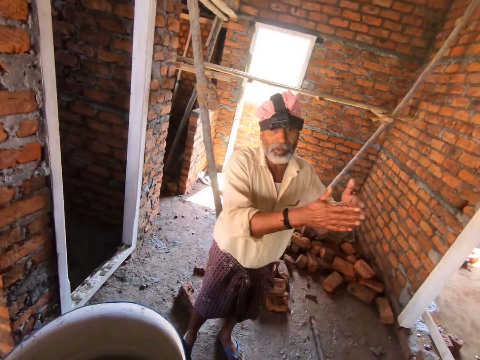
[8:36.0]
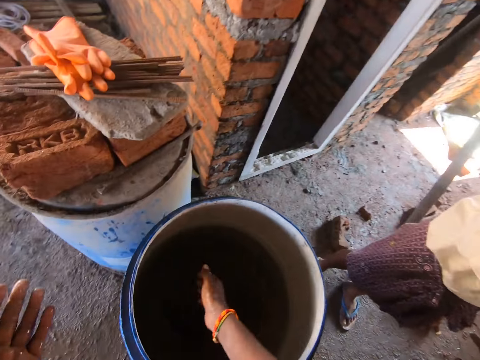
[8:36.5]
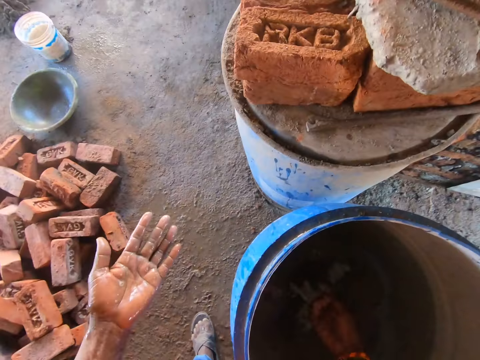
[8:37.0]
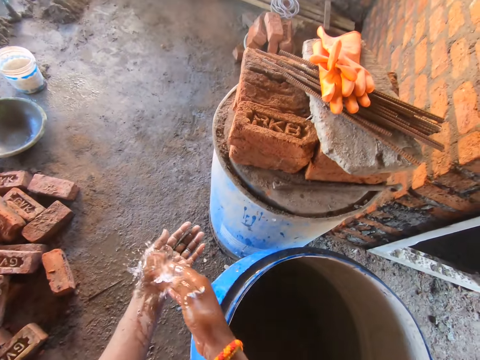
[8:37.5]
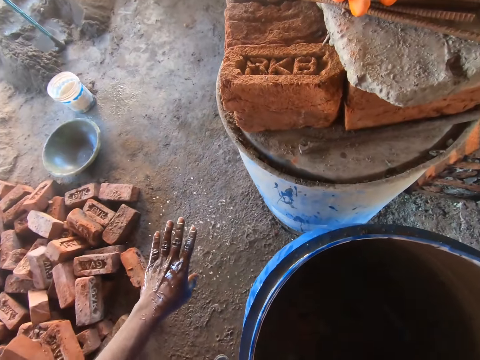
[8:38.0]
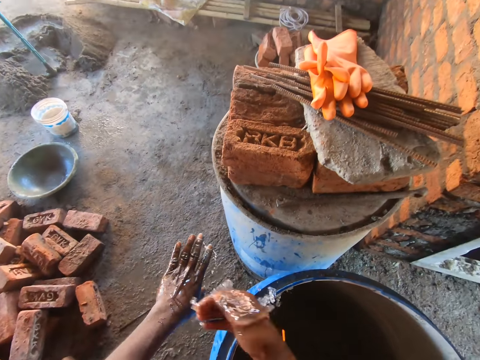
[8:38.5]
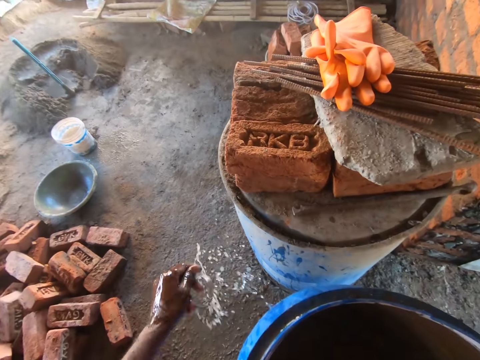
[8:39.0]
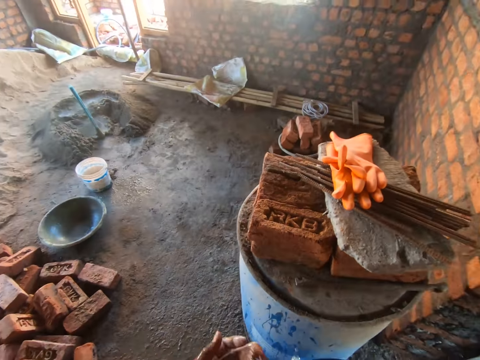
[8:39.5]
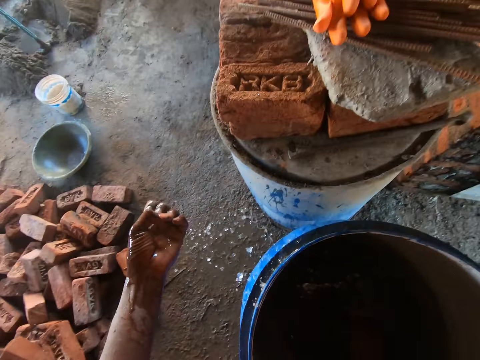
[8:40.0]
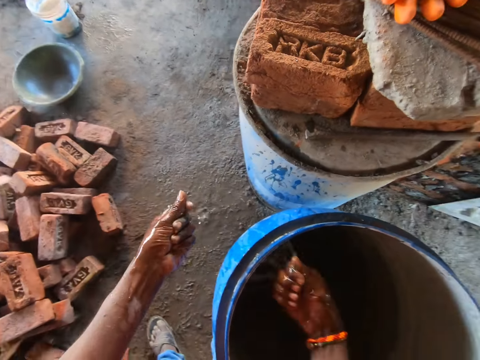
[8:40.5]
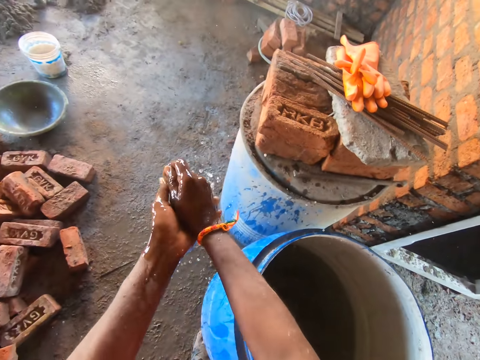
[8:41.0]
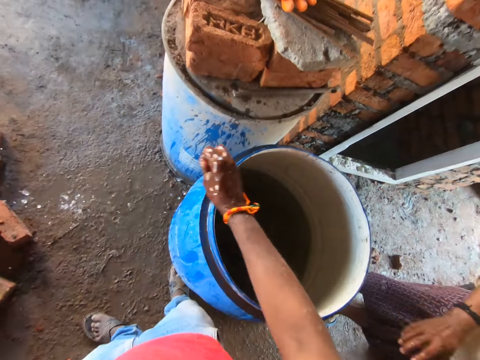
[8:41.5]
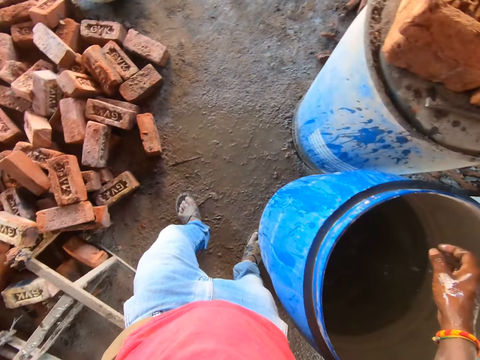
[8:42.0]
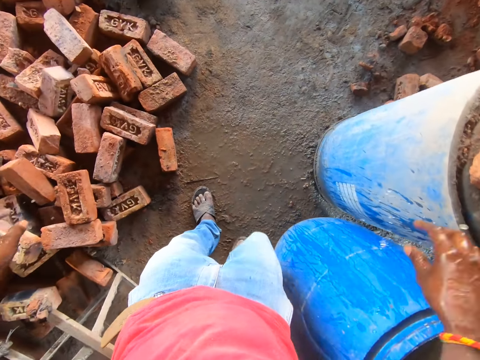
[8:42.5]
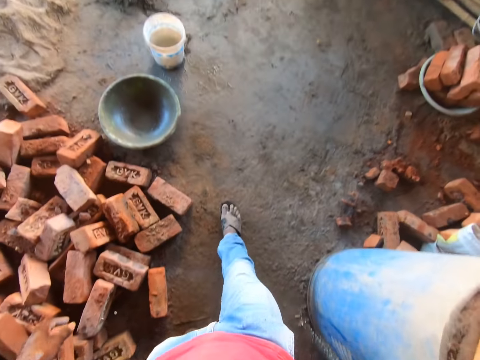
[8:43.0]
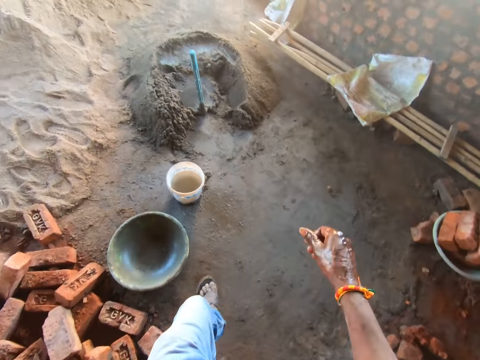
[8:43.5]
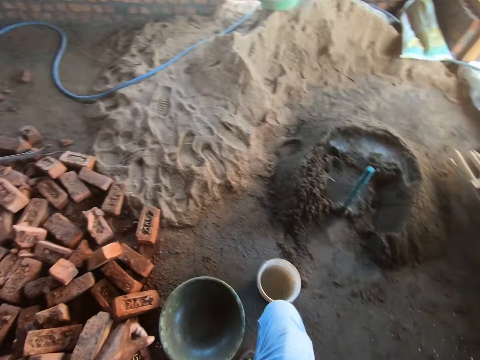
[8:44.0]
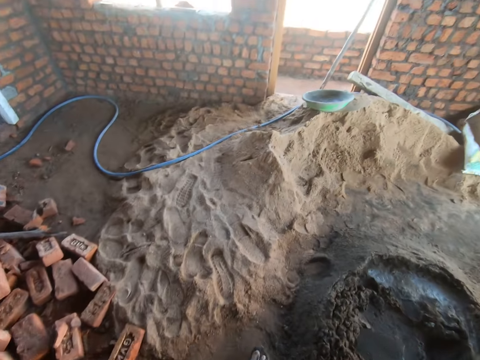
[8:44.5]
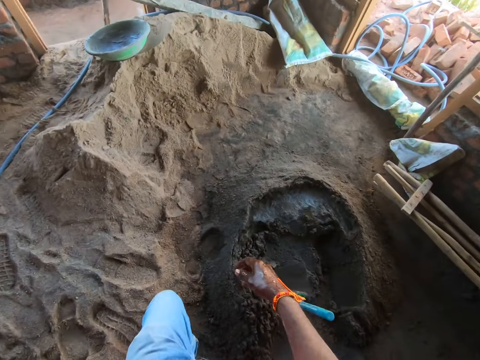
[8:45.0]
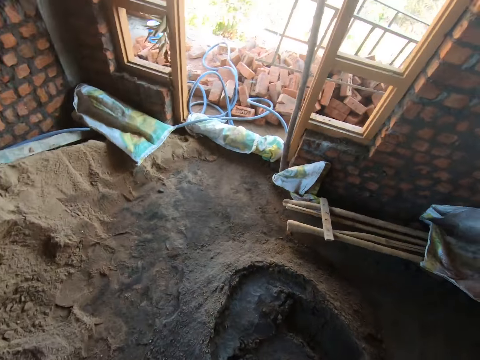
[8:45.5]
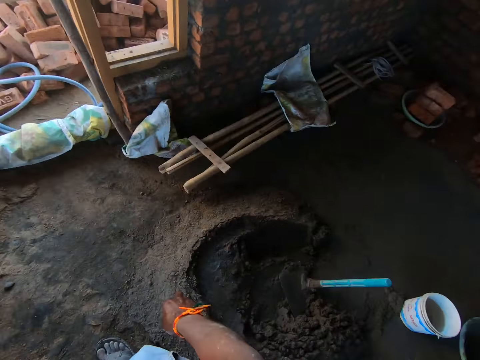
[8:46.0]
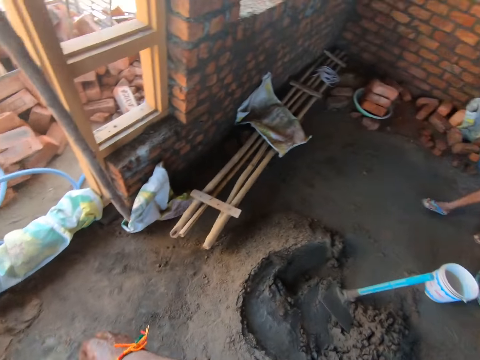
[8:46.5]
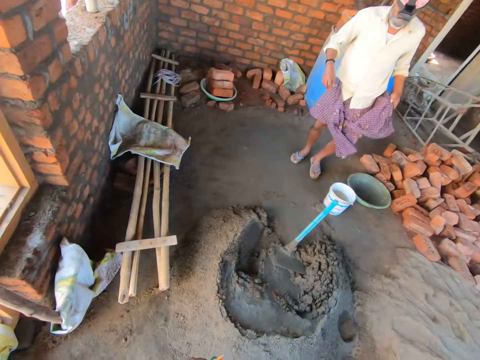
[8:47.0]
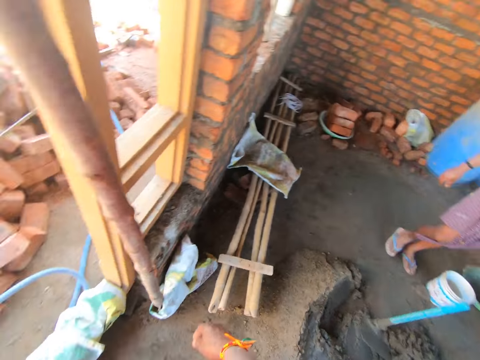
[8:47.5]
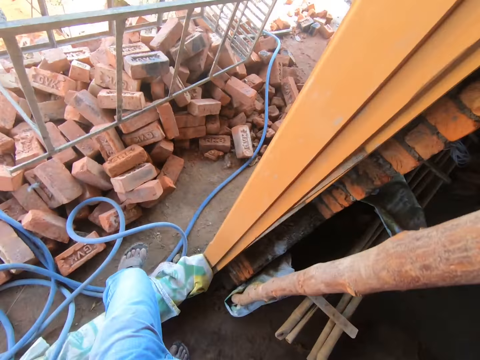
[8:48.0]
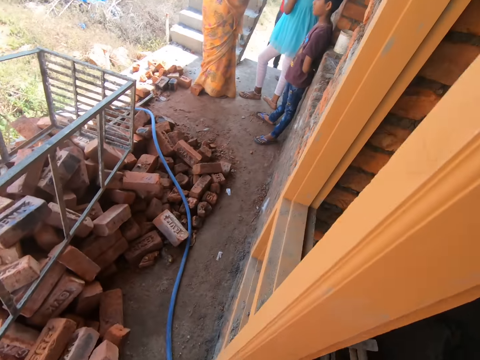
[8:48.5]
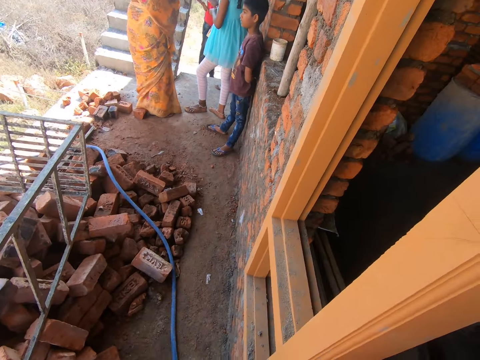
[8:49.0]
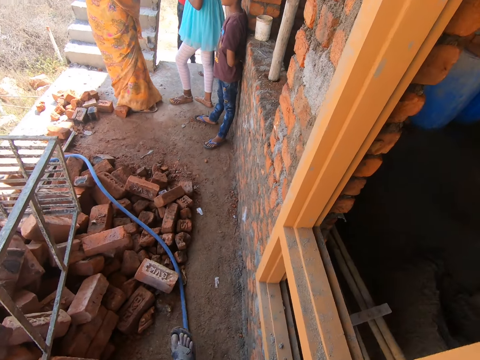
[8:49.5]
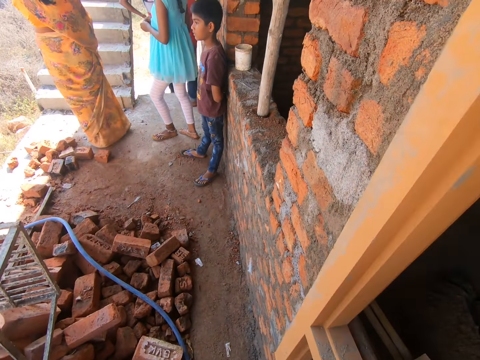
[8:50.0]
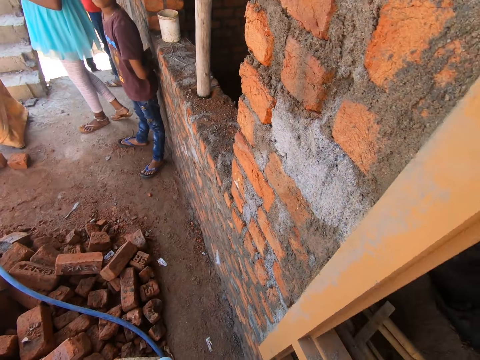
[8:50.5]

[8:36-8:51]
The camera wearer fetches water with the right hand. They pour the water, wash the hands with water, and interact with a person. They fetch water with the right hand and wash the hands with water. They fetch water with the right hand and wash the hands with water. They fetch water with the right hand, converse with the person, and wash the hands with water. They interact with the person. They walk in the building. The person walks around. The camera wearer converses with the person.

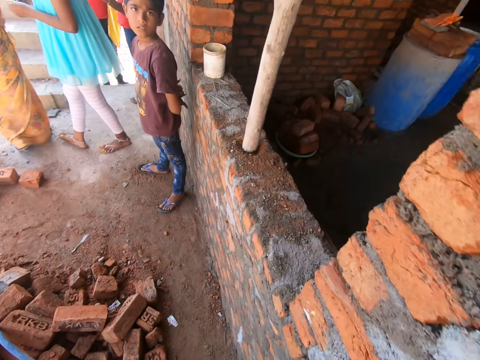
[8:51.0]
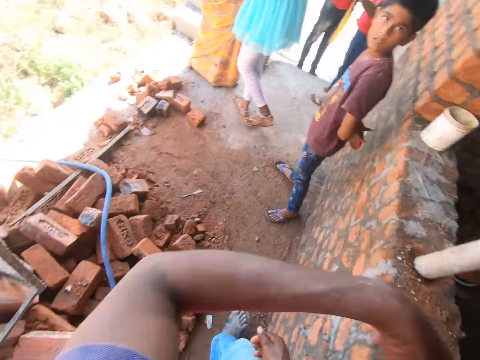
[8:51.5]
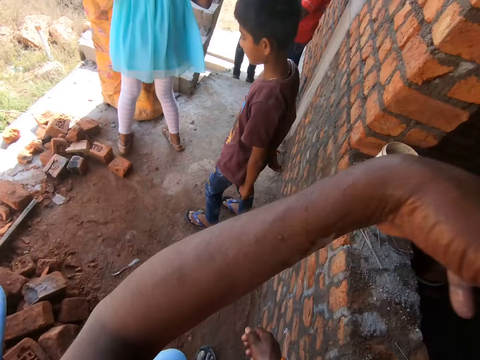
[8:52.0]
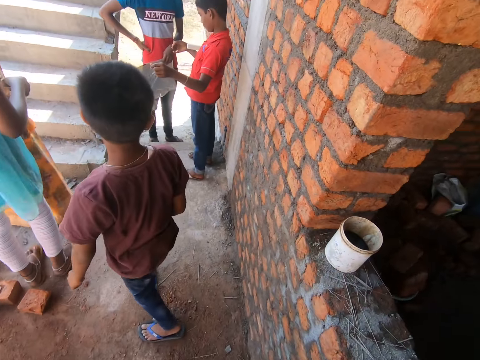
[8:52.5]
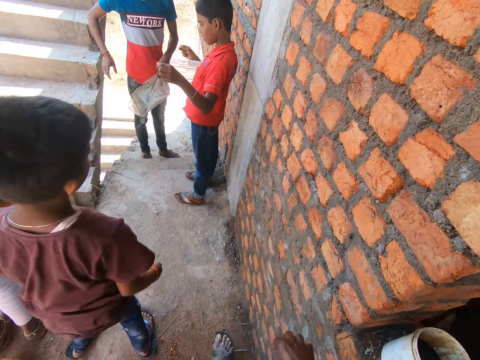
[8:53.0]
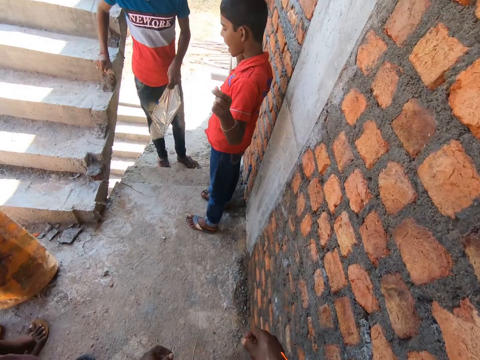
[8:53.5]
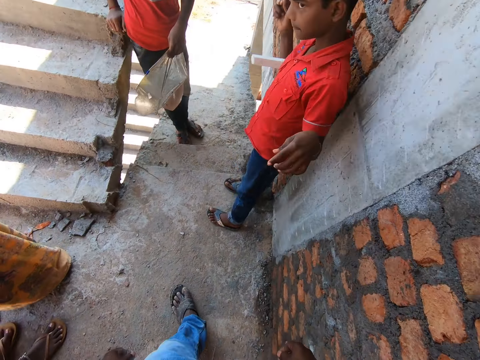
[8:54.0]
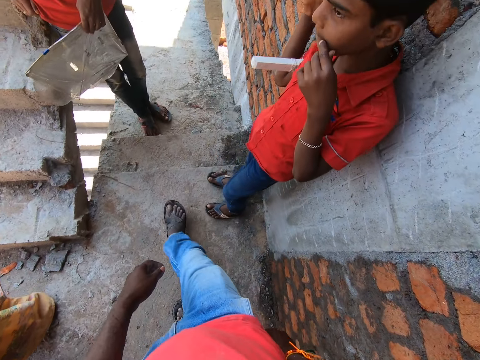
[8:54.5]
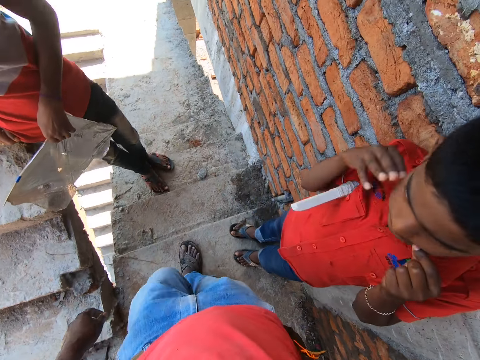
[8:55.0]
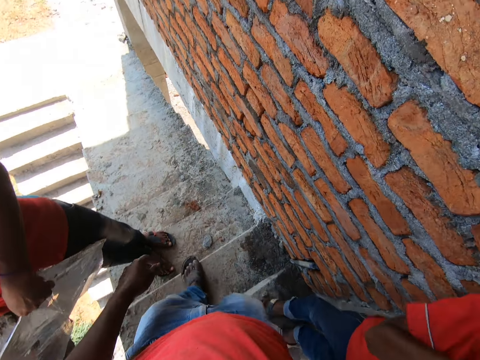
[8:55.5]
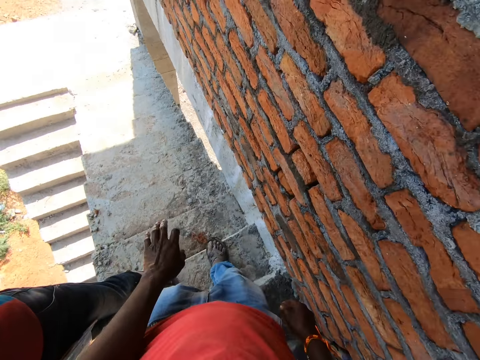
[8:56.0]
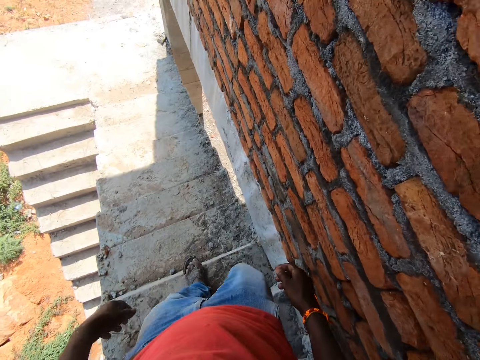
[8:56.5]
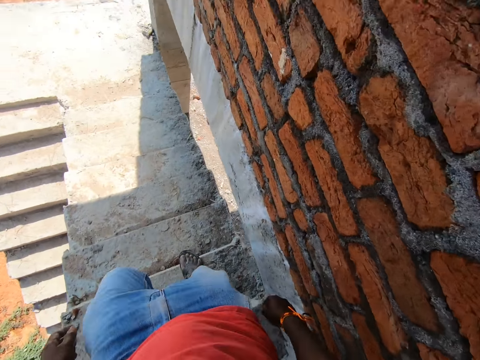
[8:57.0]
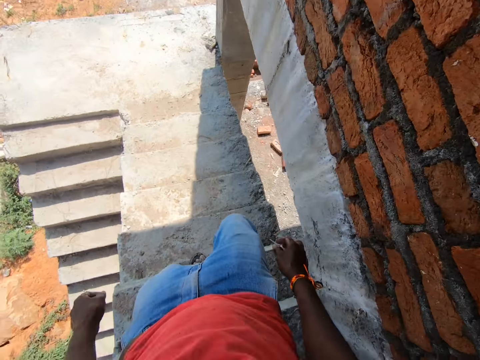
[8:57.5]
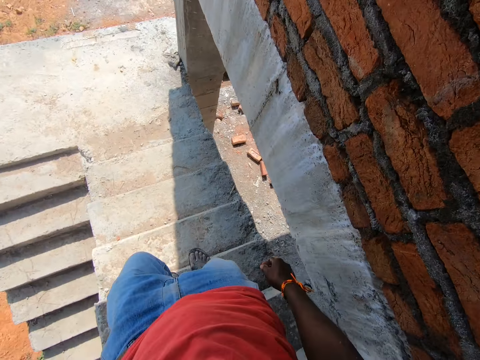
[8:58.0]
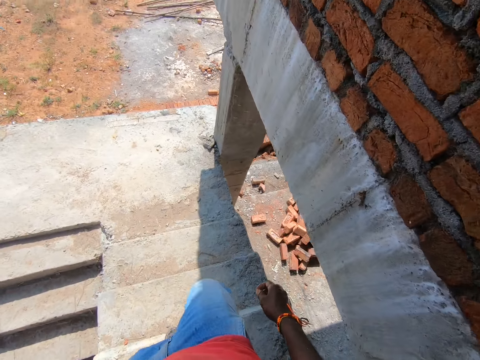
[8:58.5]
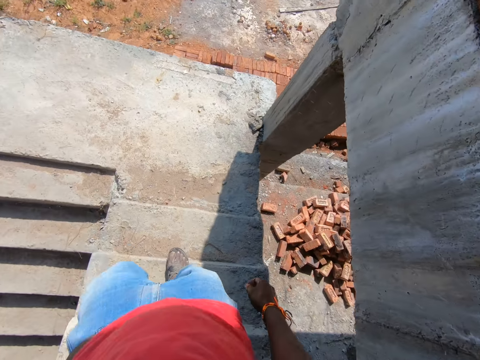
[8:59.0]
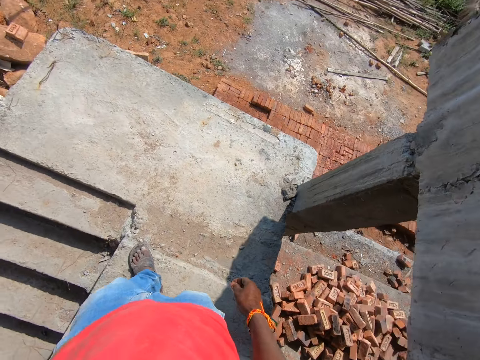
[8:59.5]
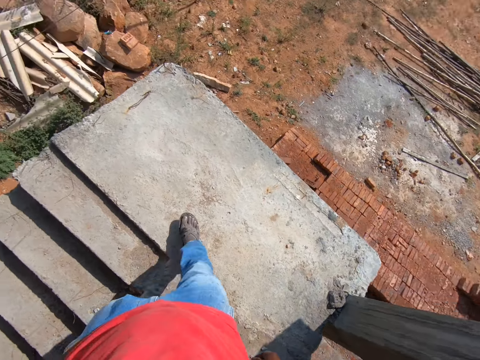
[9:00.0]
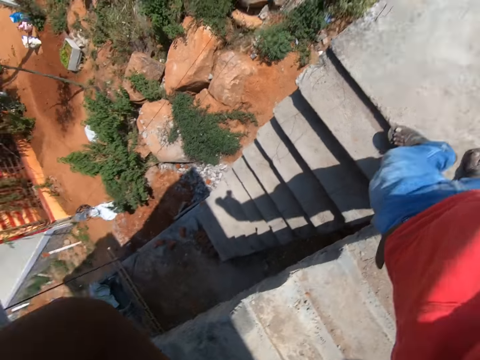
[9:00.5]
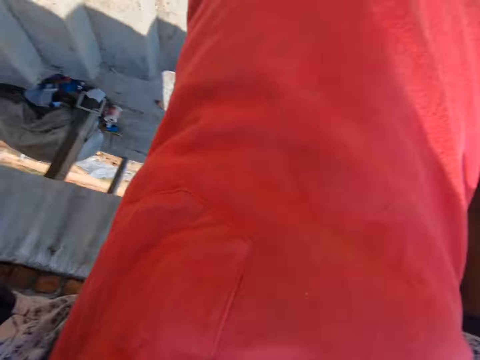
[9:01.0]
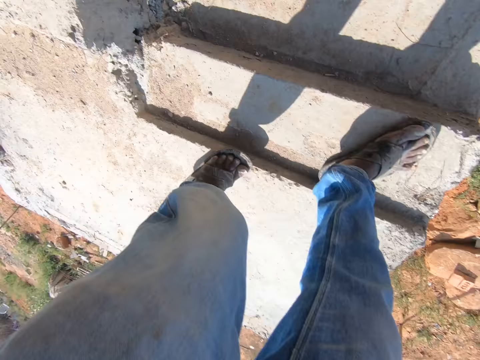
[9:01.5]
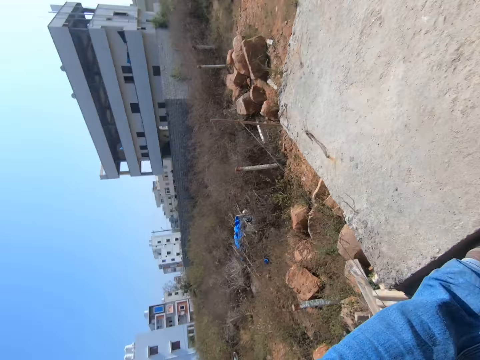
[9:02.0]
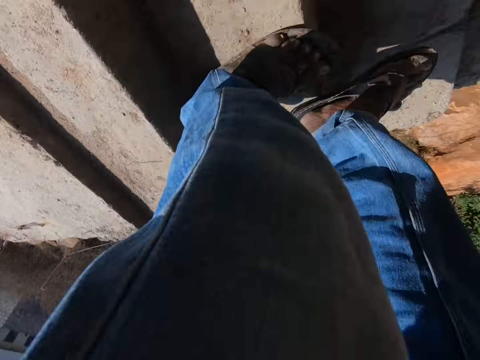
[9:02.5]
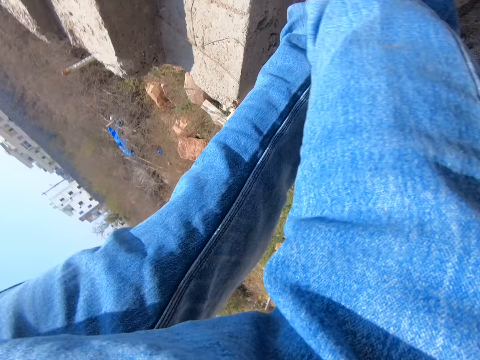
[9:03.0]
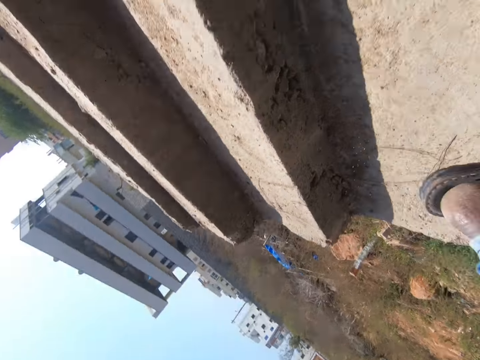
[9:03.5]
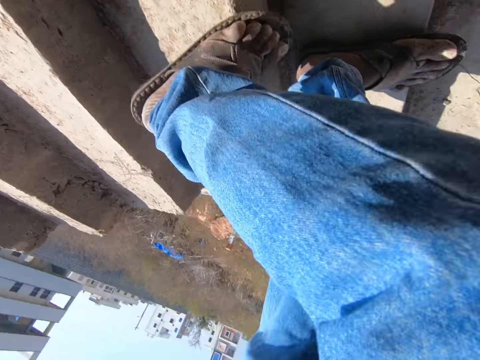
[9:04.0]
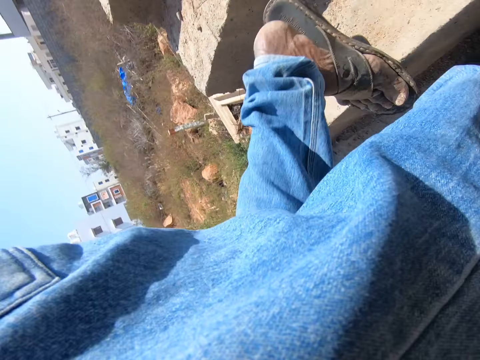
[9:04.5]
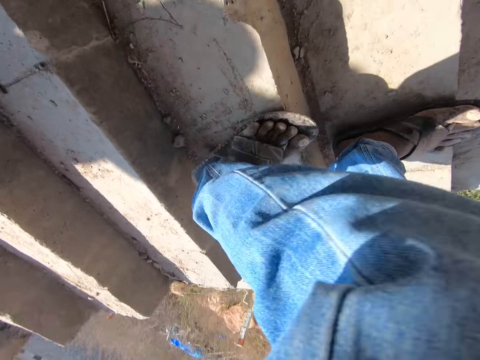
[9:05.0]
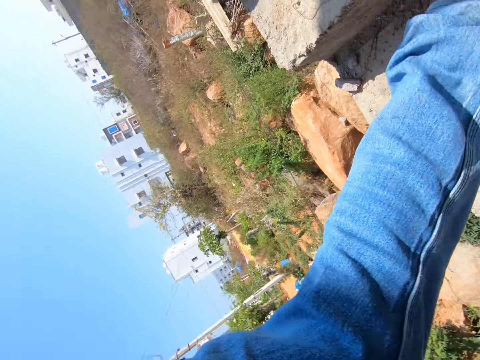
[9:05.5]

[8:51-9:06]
The camera wearer walks in the building. They walk along. They walk down the stairs. They adjust the camera and walk around.
